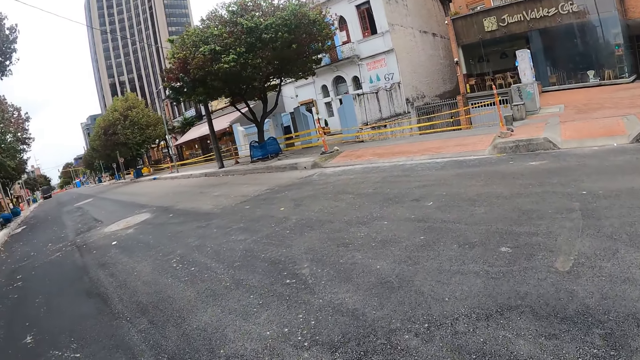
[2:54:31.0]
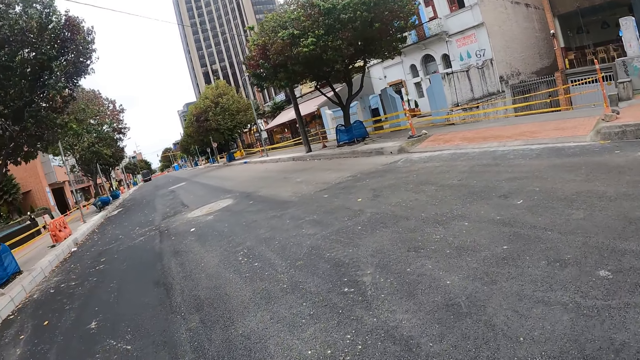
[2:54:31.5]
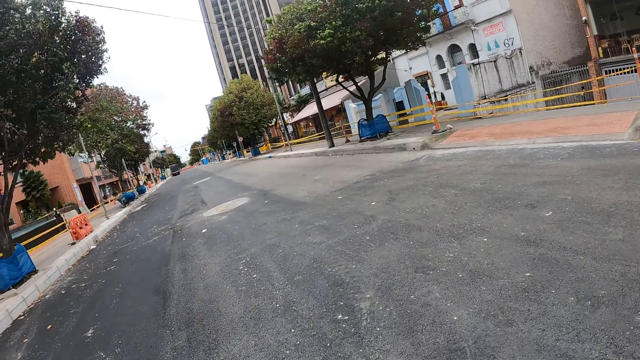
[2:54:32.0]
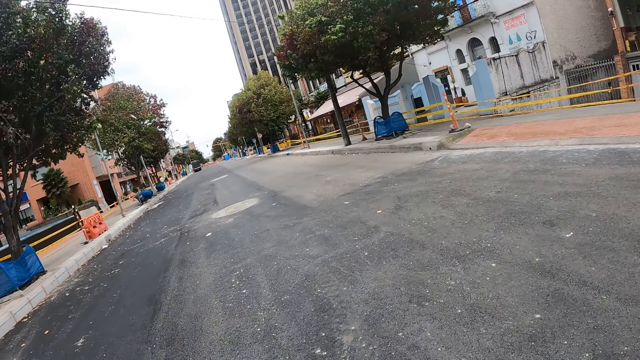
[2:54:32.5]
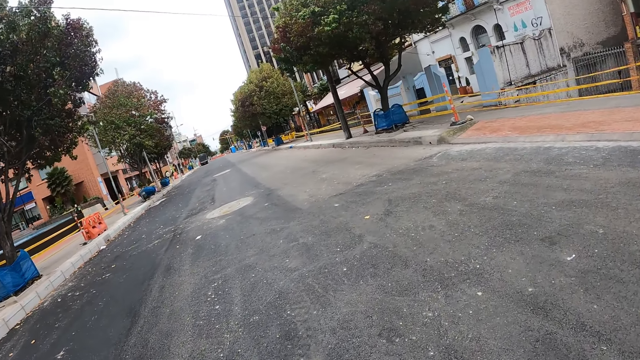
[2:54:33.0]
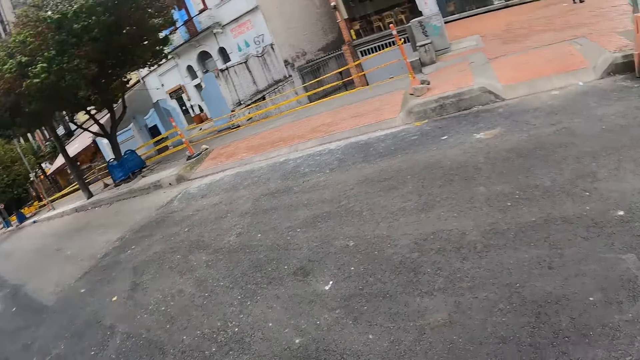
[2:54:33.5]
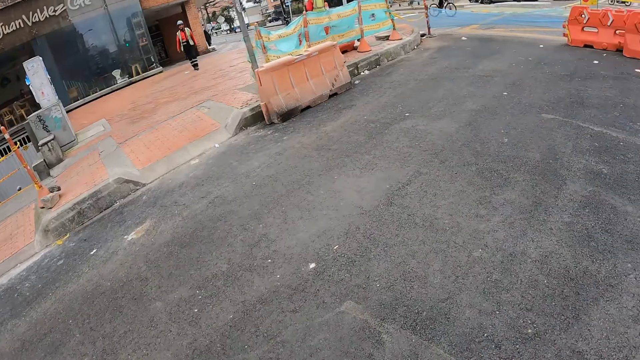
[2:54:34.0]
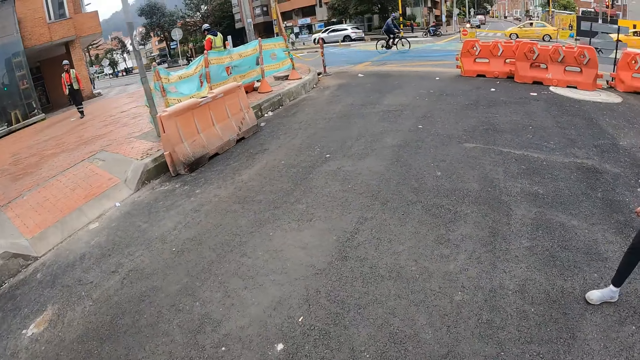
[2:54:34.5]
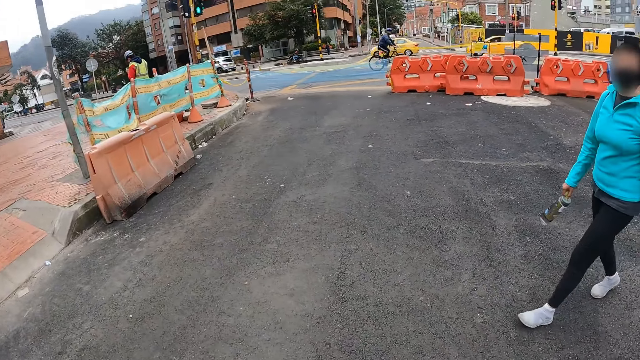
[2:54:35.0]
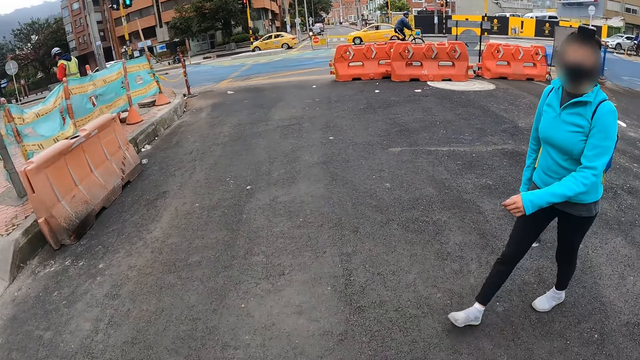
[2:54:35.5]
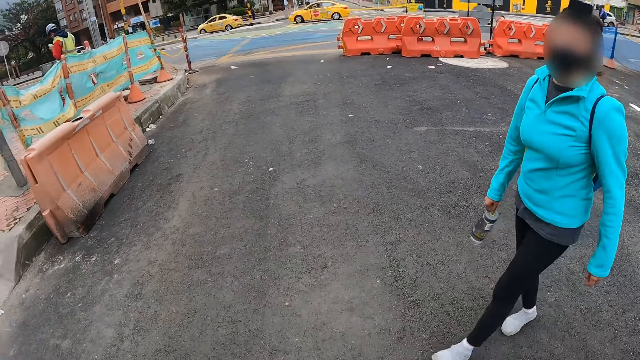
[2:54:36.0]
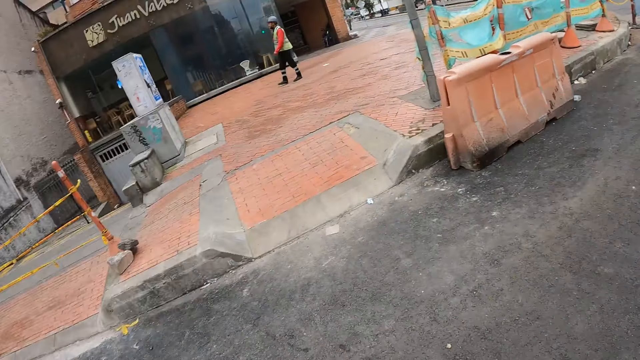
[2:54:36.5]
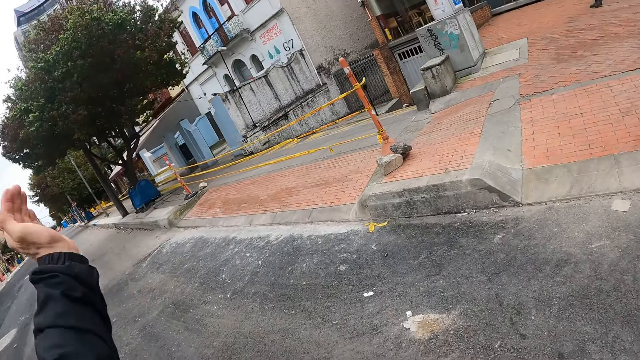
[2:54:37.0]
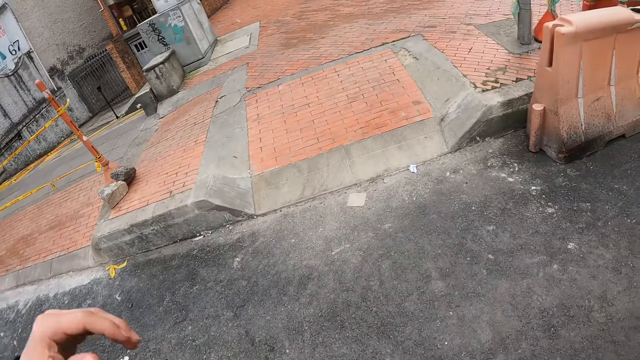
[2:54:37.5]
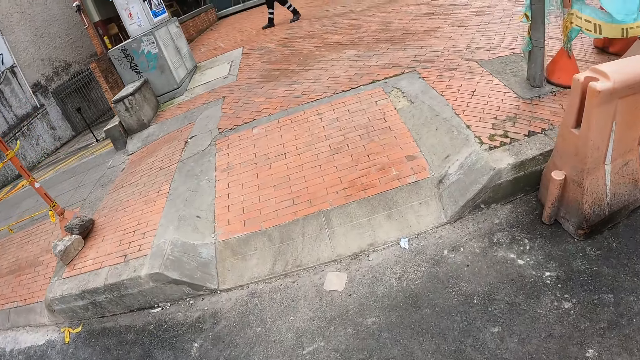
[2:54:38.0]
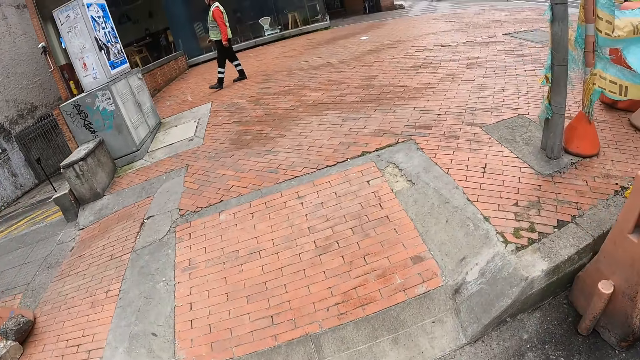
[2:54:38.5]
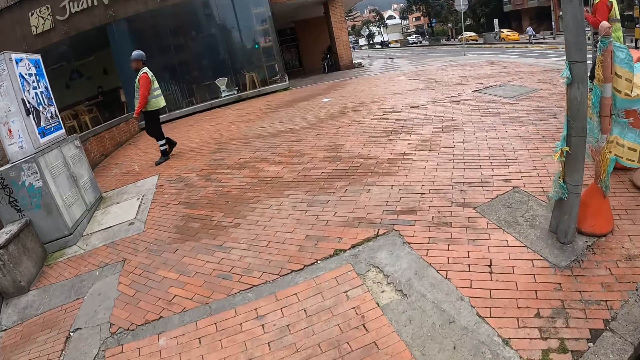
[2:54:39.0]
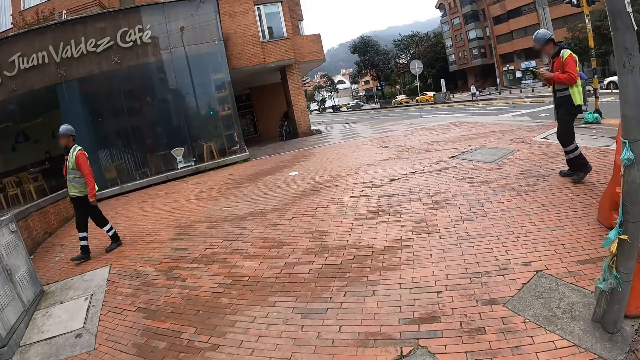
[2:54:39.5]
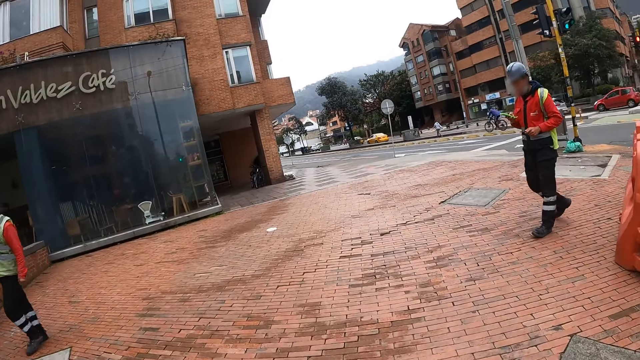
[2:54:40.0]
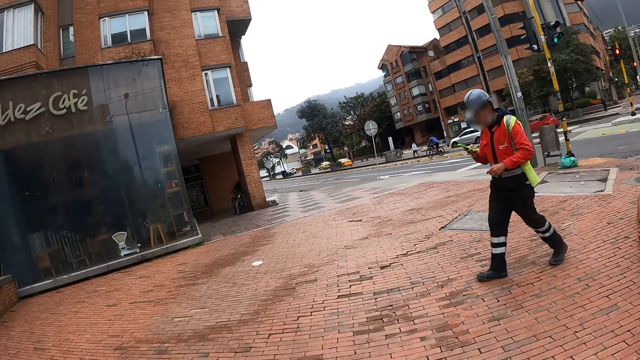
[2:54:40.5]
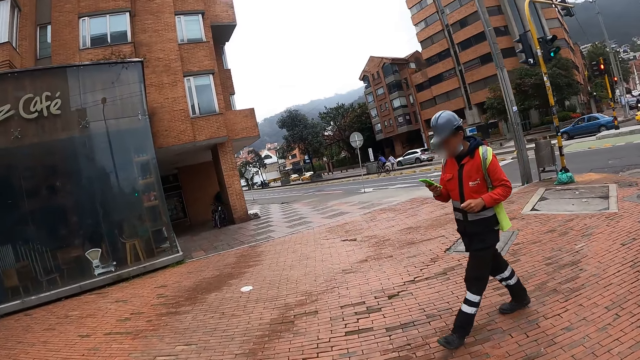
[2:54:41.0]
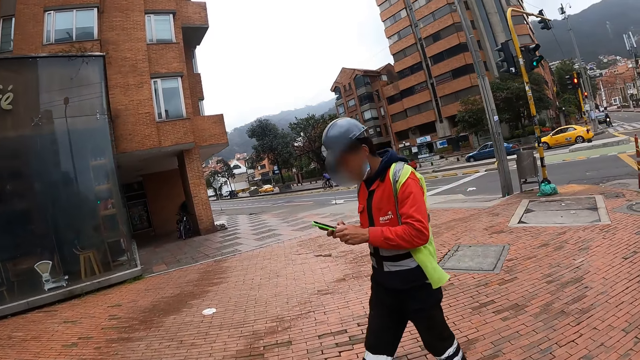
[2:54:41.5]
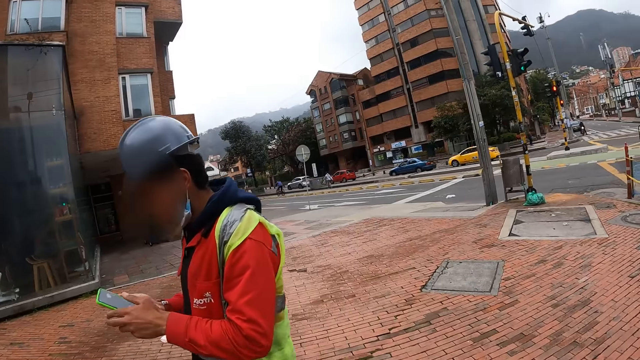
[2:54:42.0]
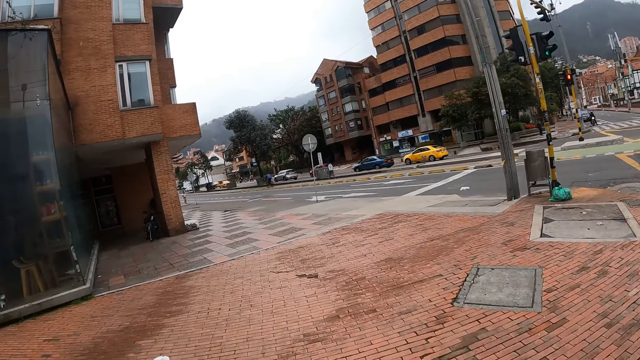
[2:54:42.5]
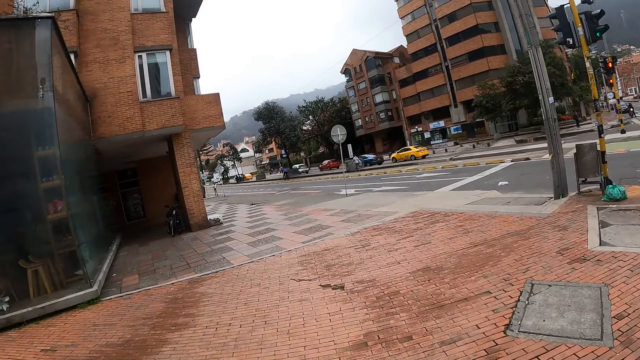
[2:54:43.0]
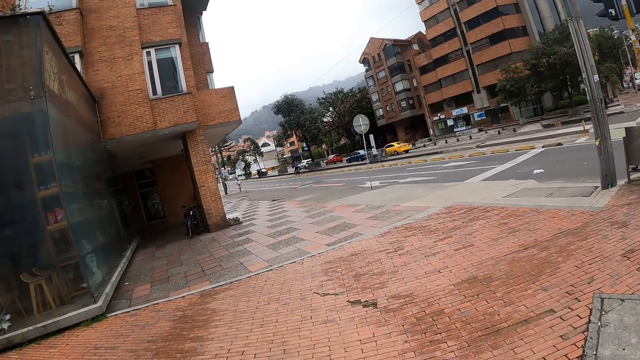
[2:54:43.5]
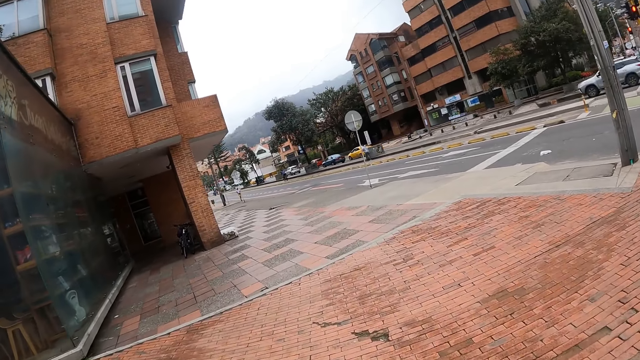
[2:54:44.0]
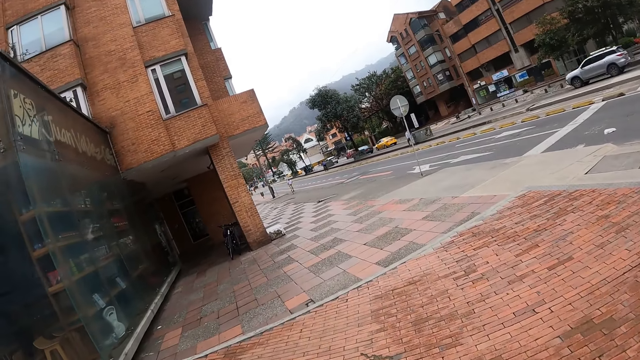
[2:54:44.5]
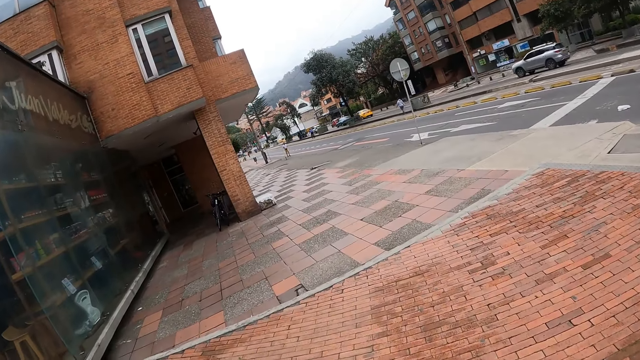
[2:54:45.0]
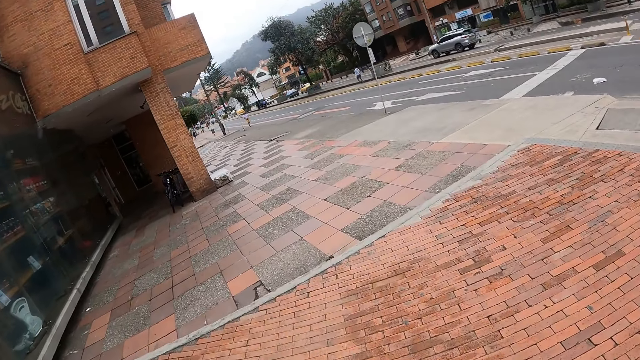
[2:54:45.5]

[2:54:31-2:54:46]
The camera wearer looks around the city. They cross the road. A woman crosses the road. The camera wearer walks on the path. The woman walks on the path. The camera wearer walks on the path.

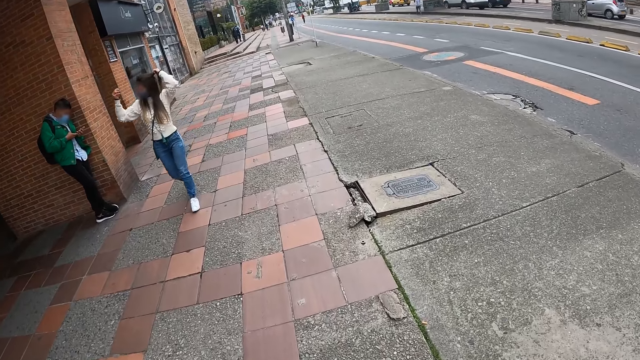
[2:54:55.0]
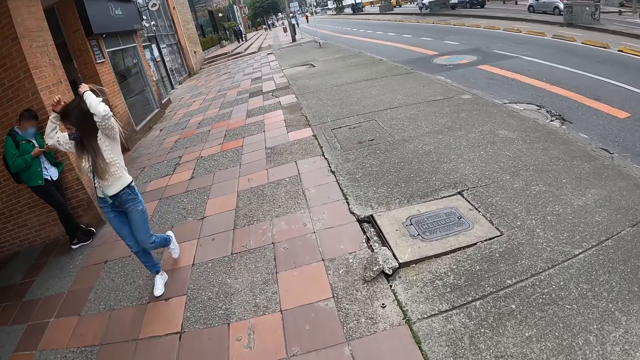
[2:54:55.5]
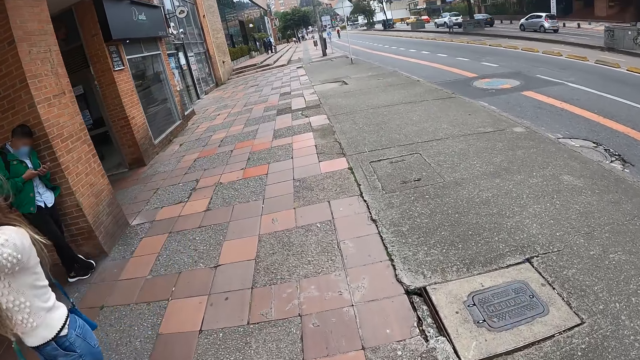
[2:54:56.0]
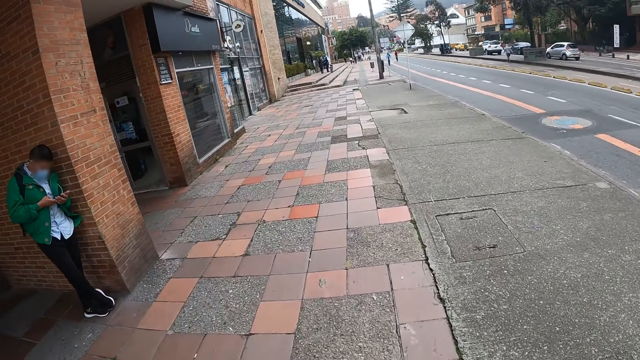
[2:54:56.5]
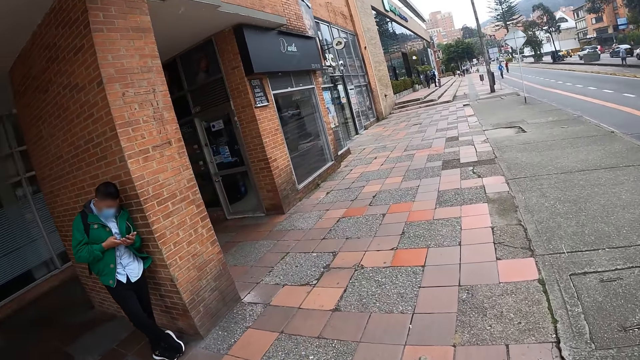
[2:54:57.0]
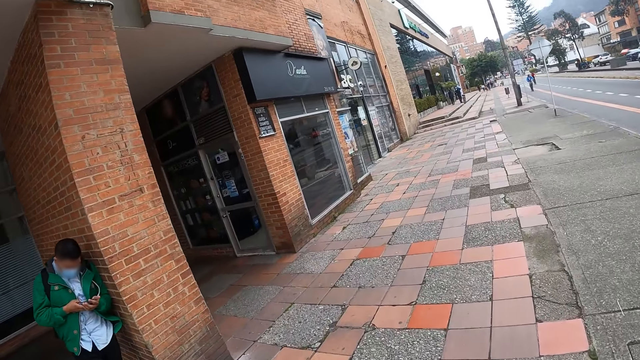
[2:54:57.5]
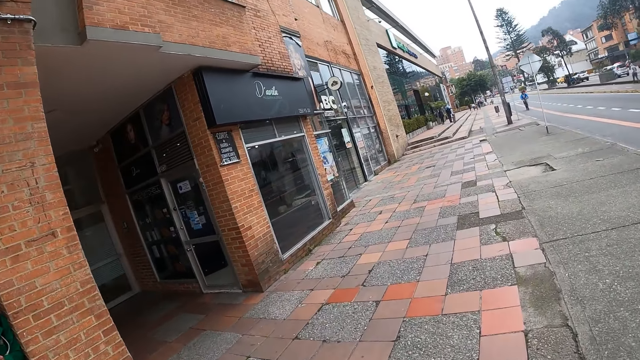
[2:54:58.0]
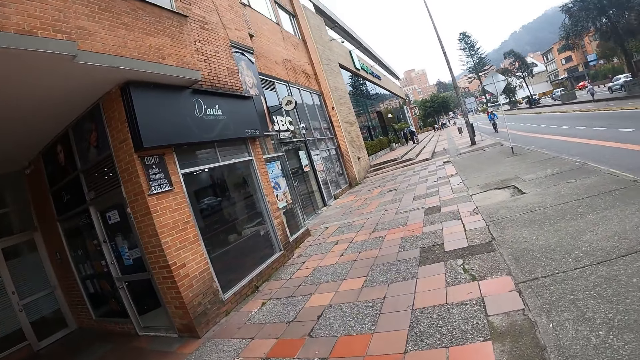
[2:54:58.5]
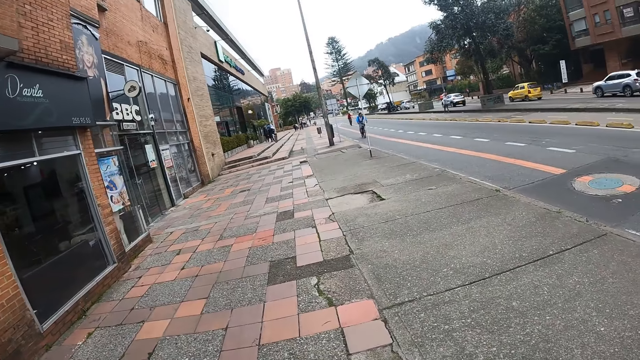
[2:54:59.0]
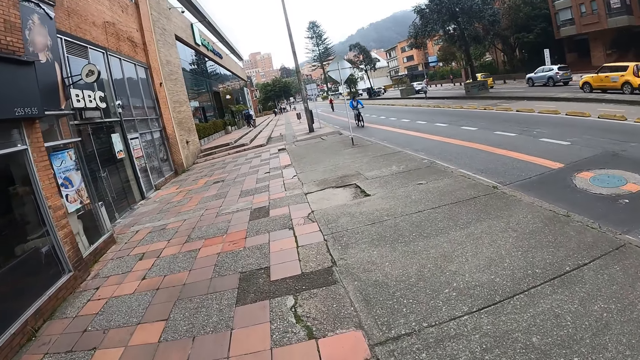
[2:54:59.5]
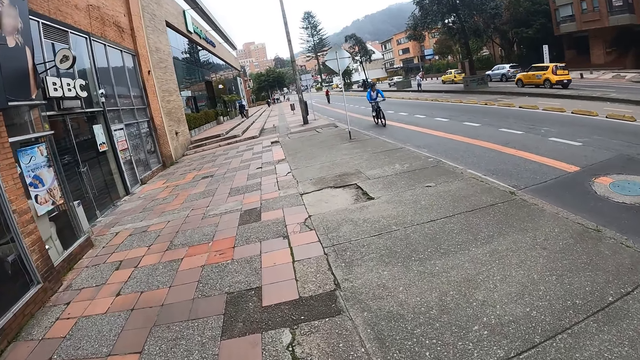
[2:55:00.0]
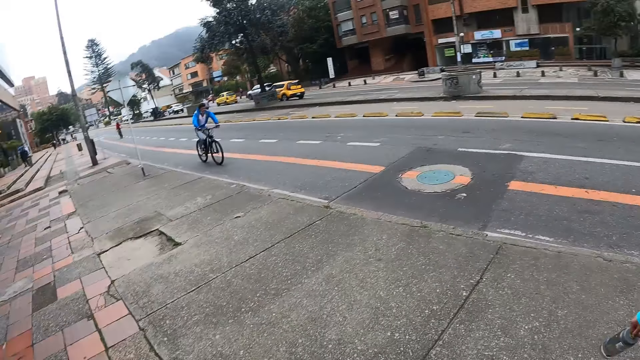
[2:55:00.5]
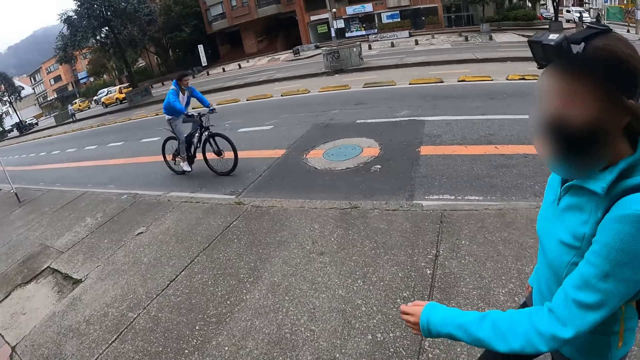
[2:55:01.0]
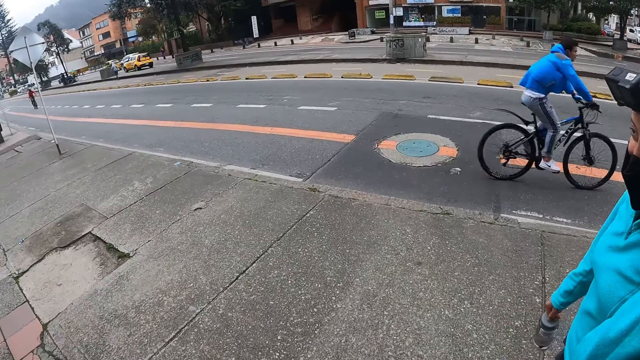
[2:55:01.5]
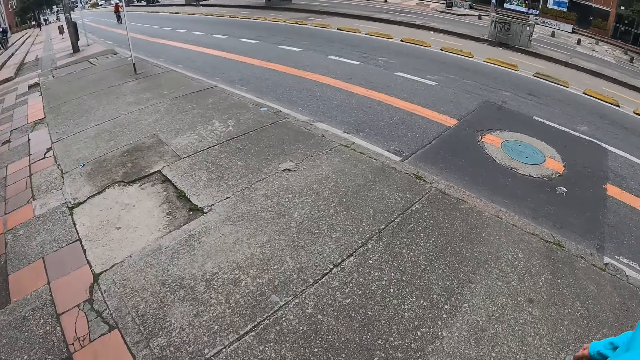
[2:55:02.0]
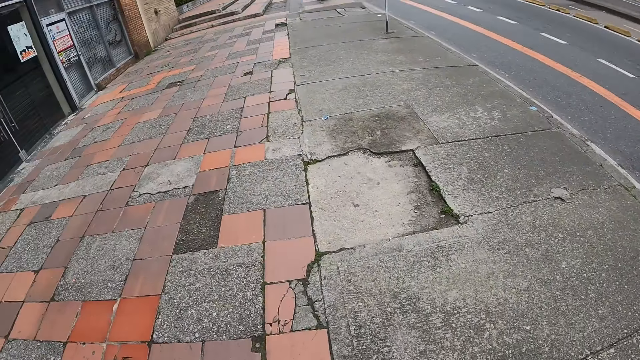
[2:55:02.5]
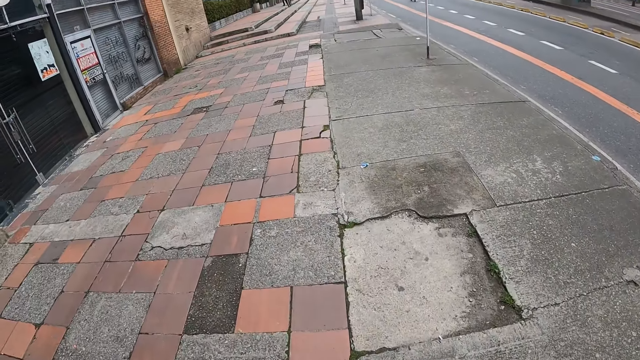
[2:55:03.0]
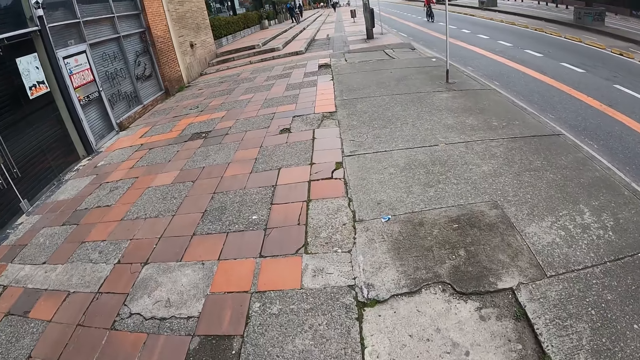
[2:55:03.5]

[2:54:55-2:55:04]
The camera wearer looks around the city. A woman walks on the path. The camera wearer walks on the path.
